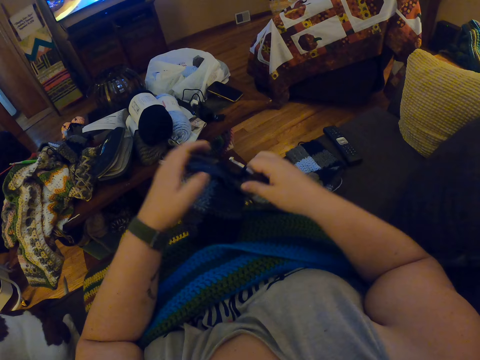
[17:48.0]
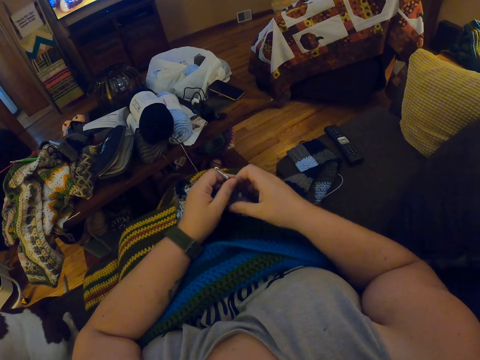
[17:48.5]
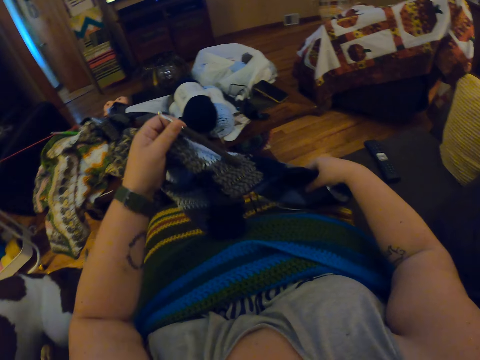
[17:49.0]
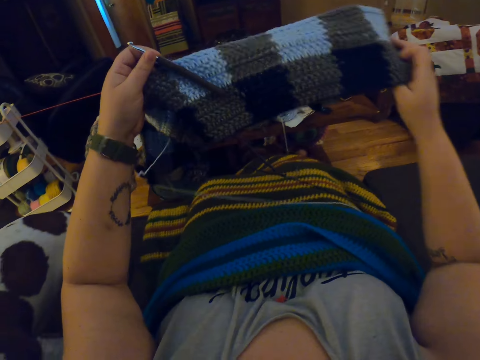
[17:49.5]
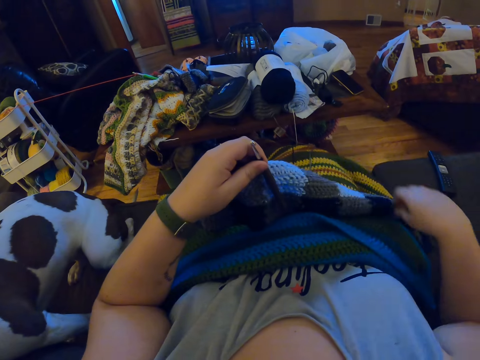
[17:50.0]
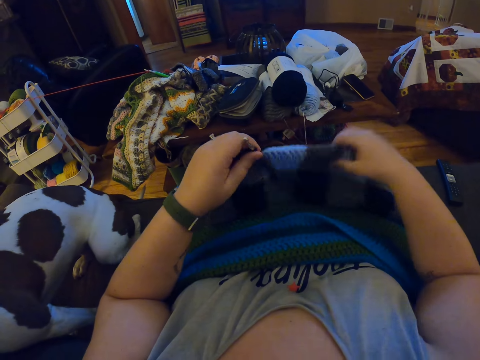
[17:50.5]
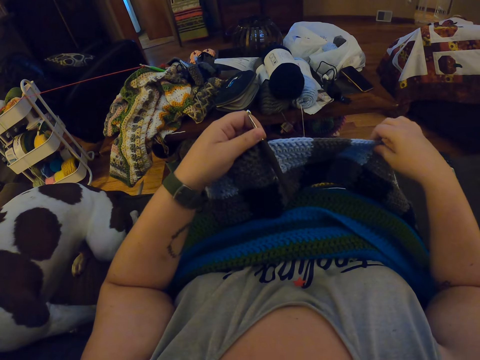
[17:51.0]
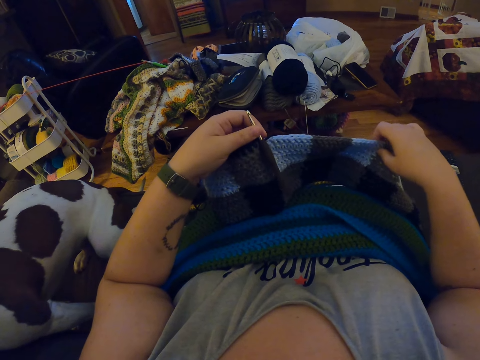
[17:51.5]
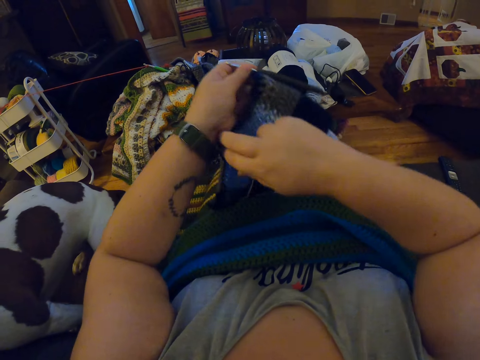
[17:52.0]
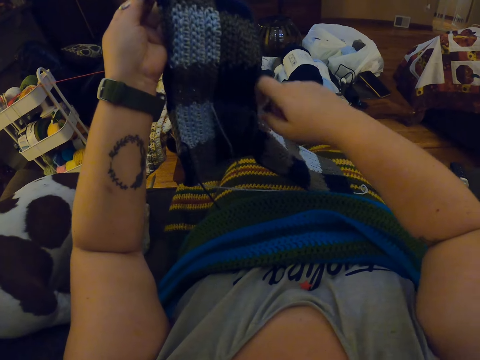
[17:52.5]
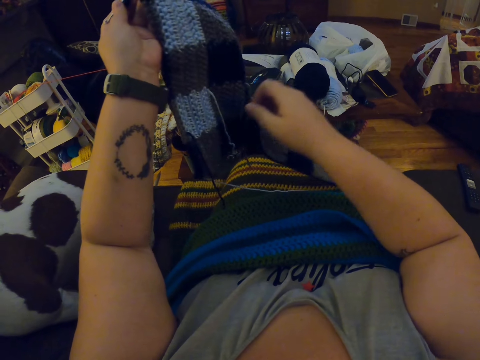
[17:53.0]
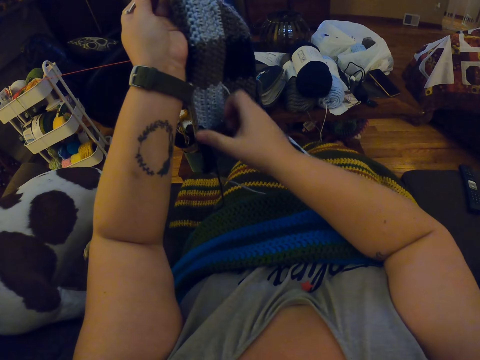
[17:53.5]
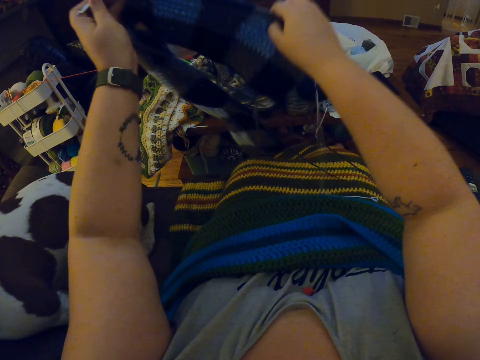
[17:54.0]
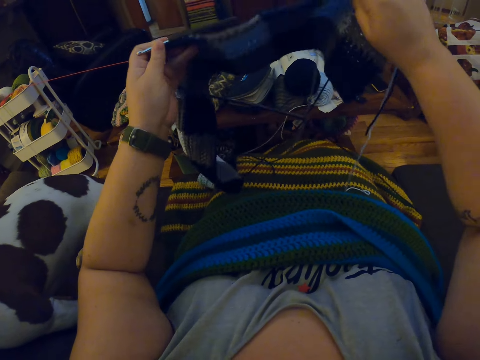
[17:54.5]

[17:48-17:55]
The camera wearer adjusts the crocheted fabric and the yarn with both hands.

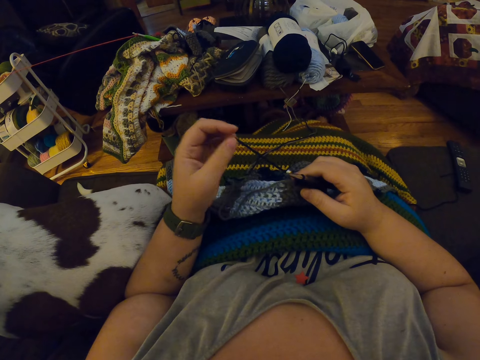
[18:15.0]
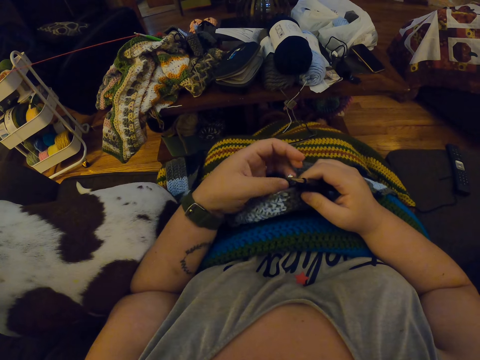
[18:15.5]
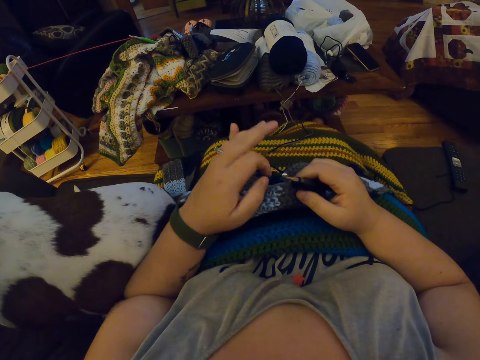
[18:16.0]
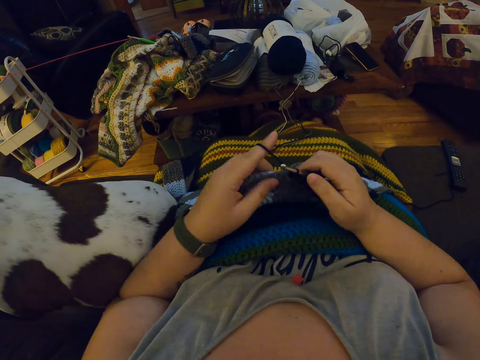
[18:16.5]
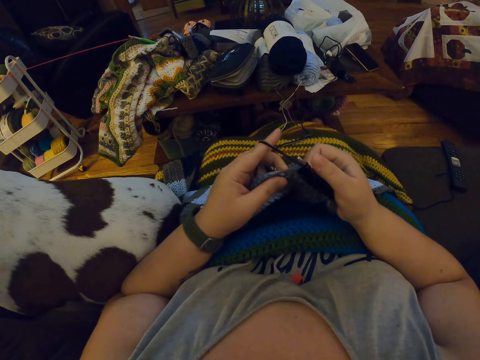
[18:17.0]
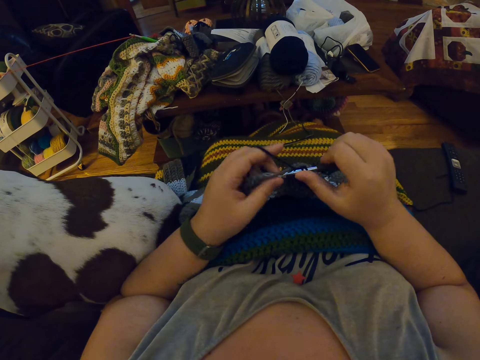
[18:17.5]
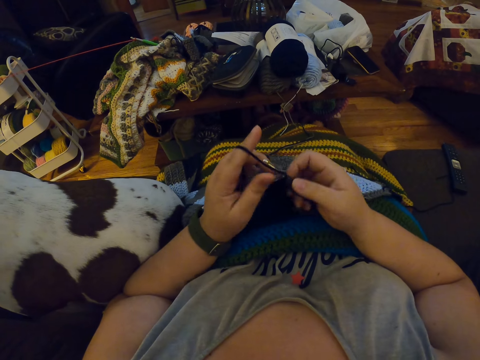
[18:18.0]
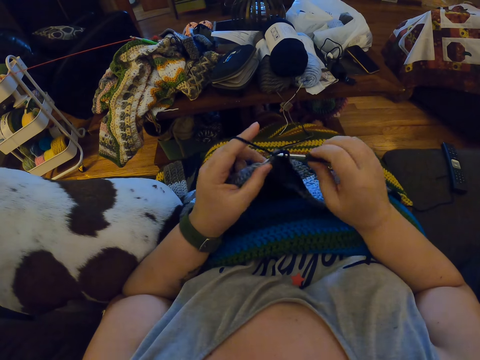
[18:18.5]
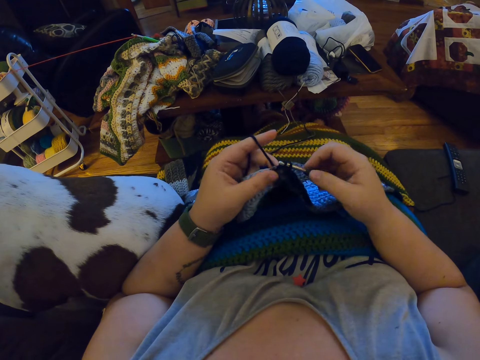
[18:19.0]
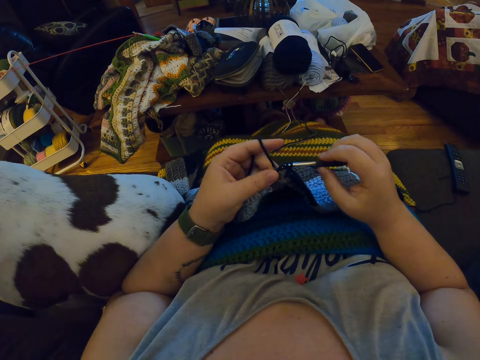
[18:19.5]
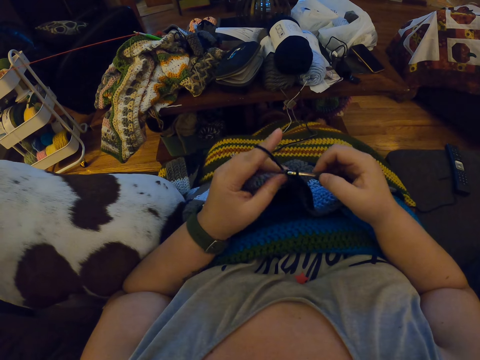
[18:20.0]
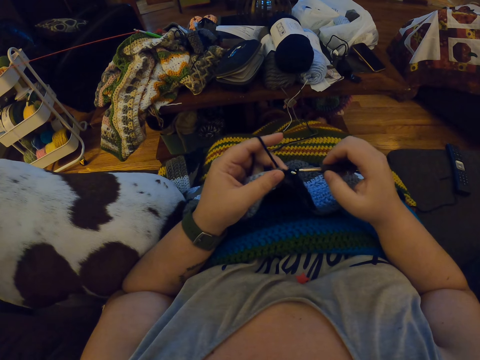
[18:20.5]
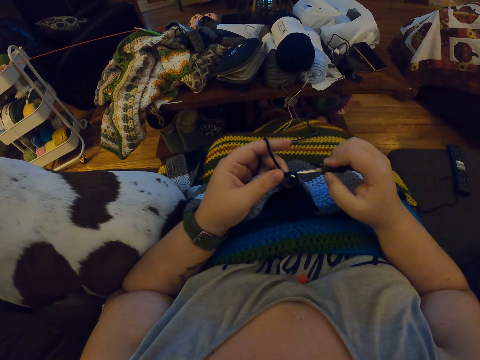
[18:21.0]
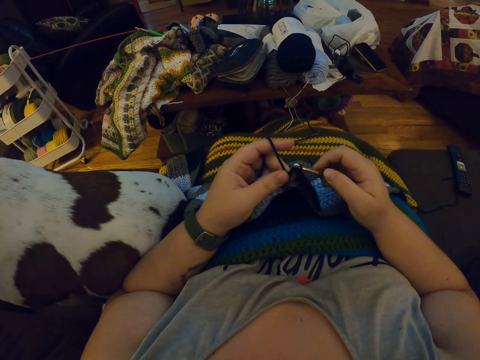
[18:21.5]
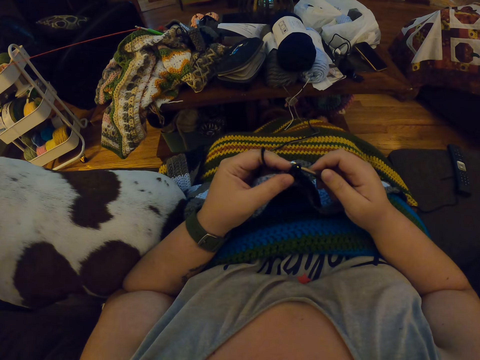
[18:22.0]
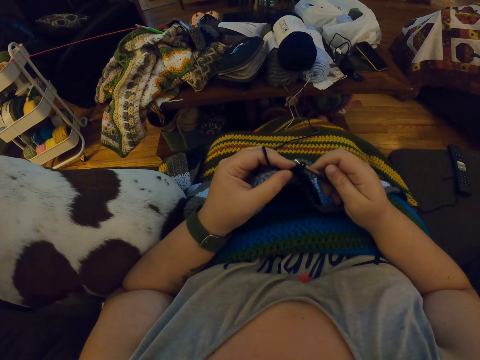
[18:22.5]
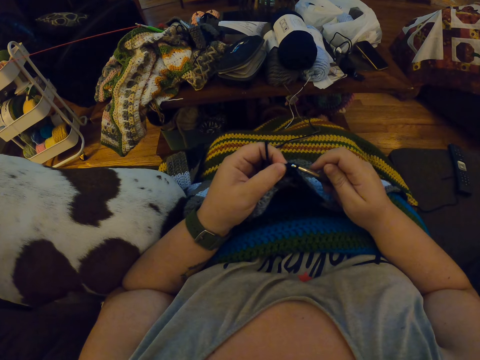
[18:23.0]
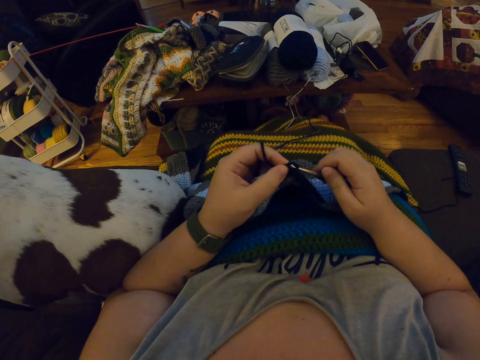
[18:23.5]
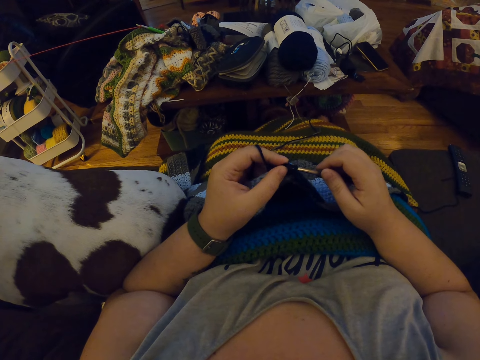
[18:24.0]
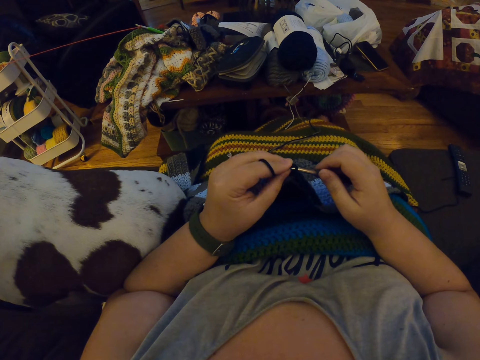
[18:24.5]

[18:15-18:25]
The camera wearer rolls the thread on a finger. They crochet with the yarn.

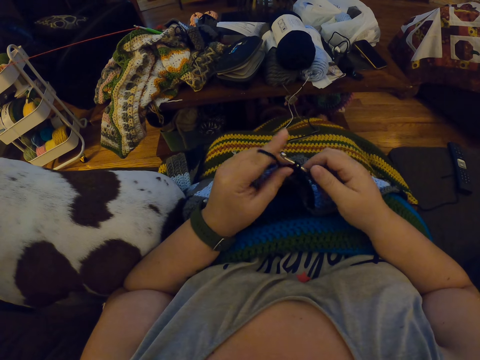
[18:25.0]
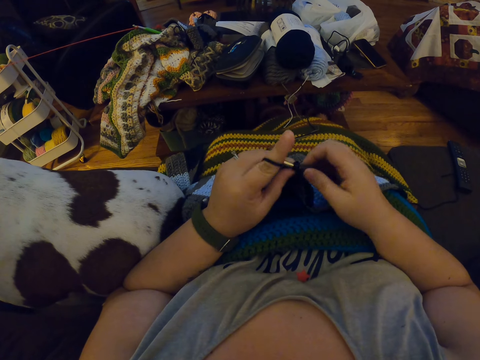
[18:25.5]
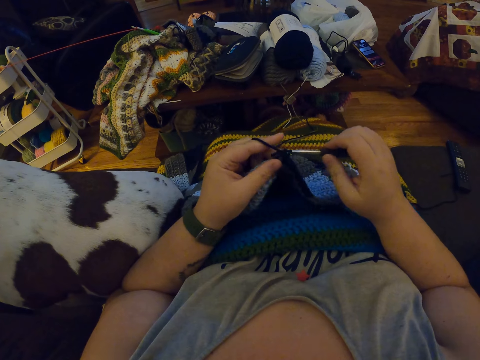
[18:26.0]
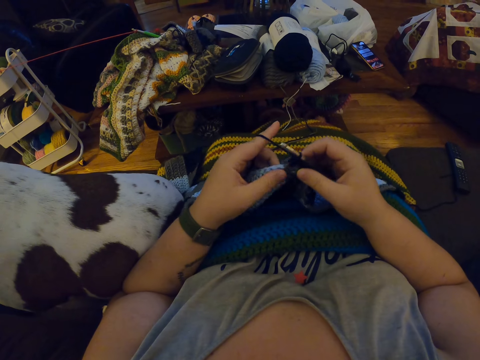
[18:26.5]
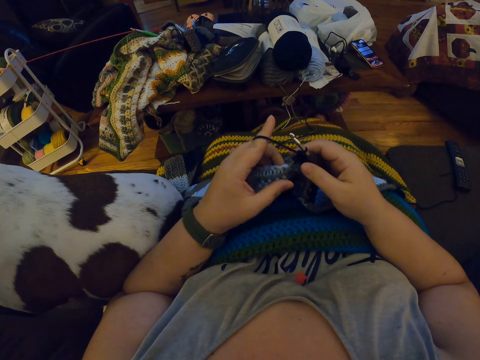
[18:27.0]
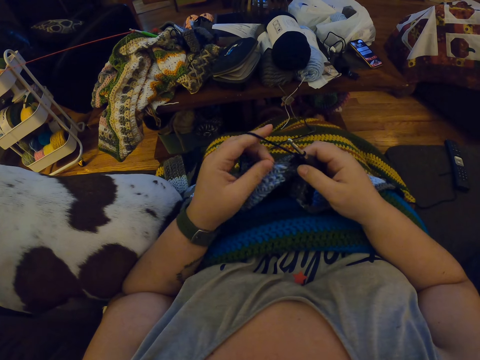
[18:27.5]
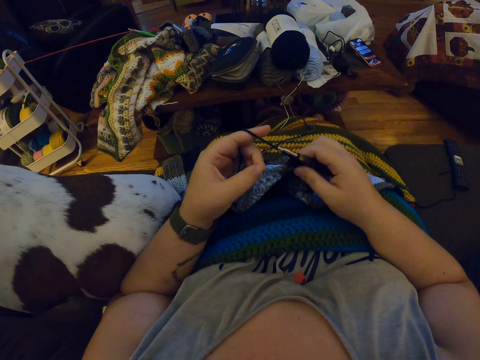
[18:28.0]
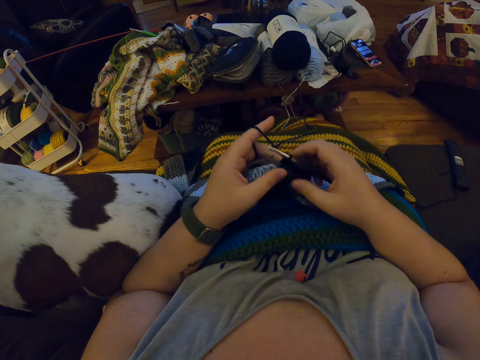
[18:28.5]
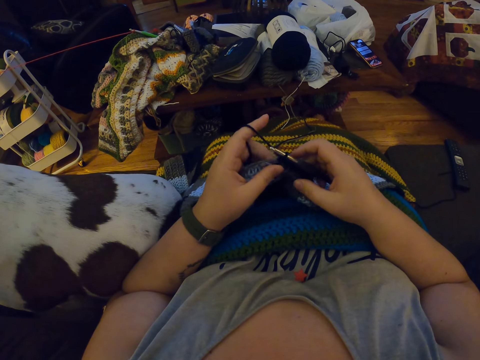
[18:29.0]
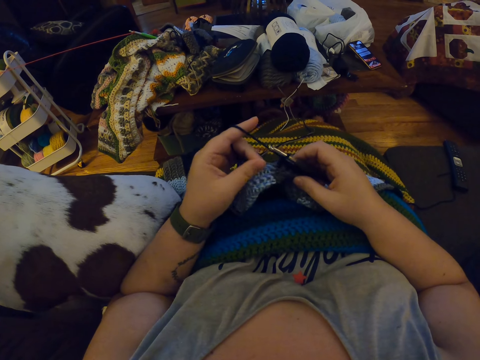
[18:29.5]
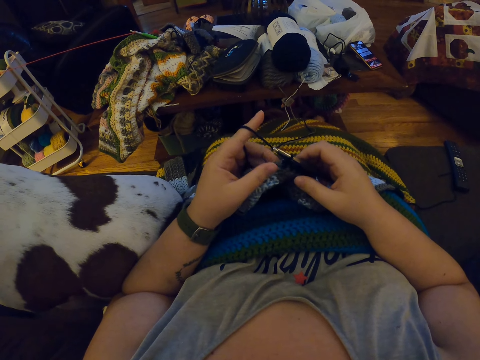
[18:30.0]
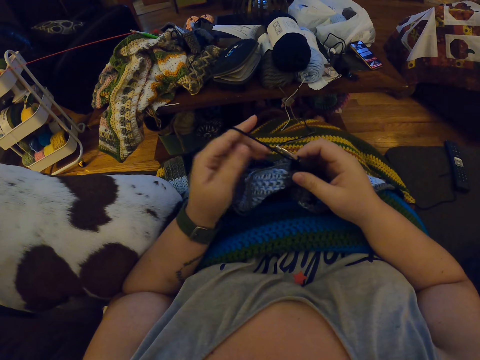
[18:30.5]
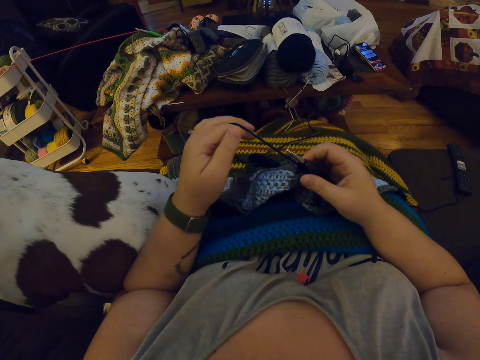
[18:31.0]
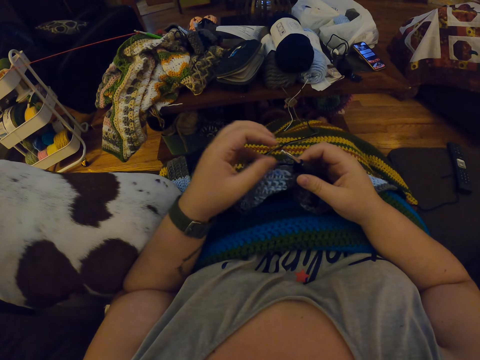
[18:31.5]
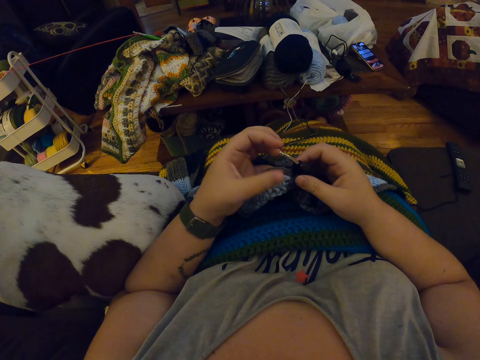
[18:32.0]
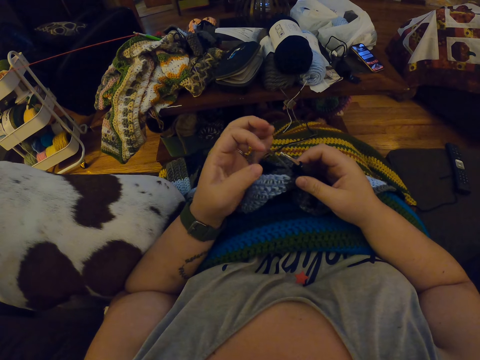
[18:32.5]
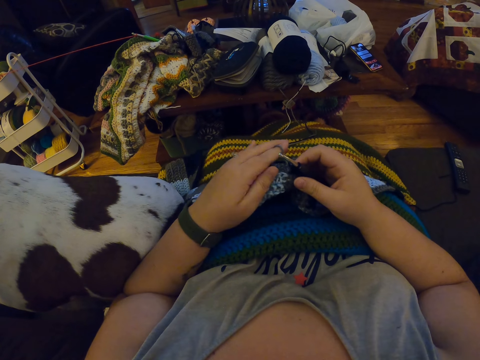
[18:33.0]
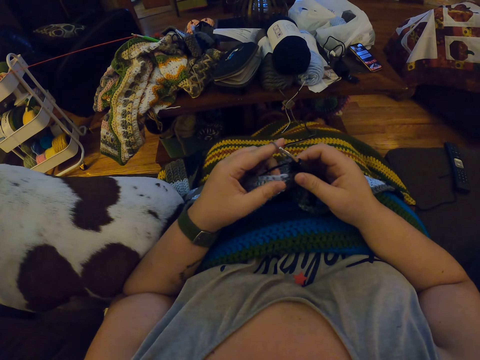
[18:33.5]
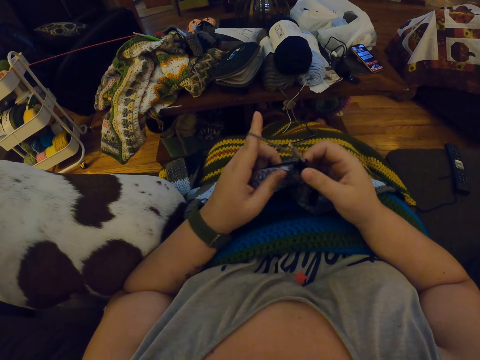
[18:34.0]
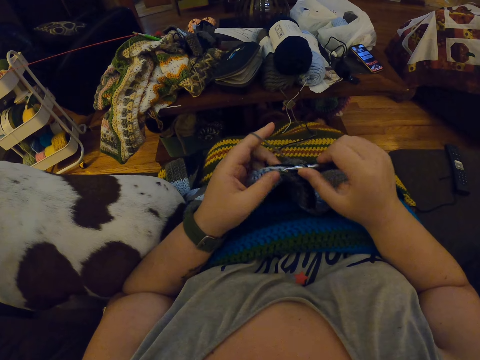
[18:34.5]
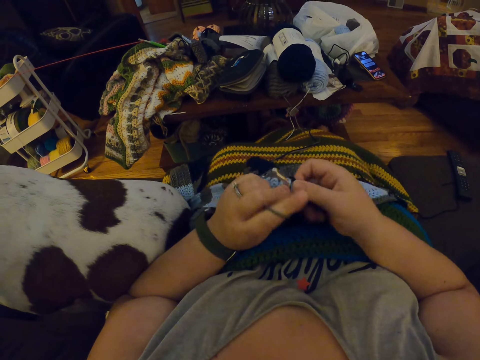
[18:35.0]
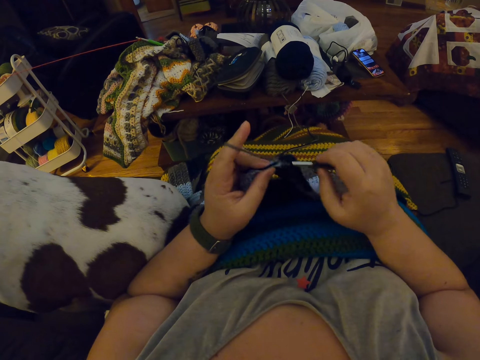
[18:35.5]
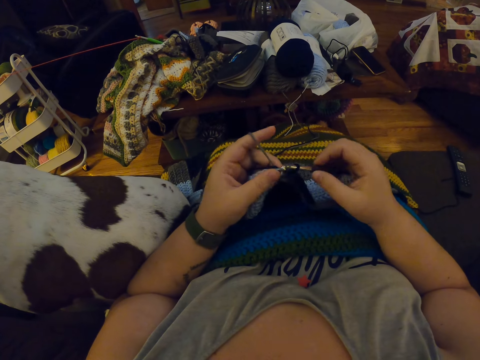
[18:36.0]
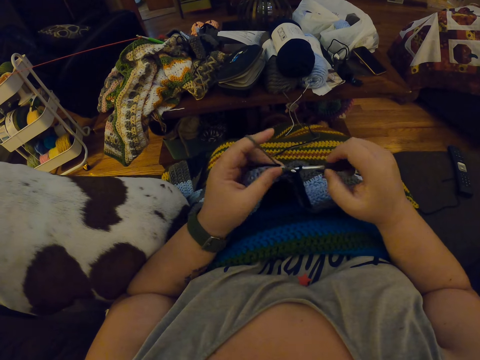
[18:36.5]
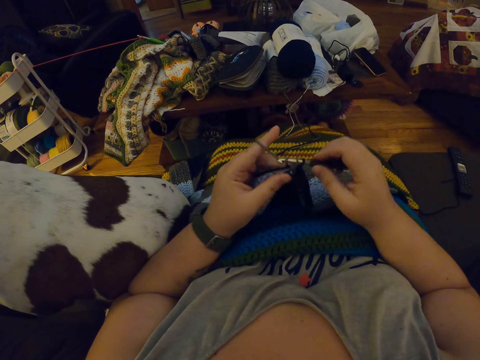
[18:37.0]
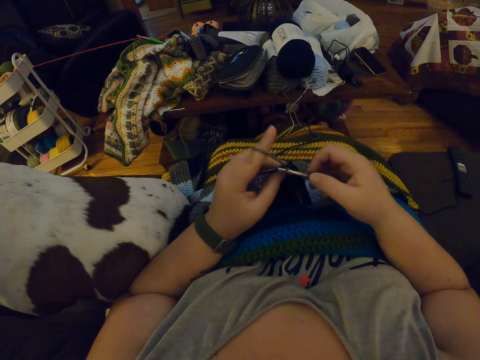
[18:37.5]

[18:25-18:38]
The camera wearer touches the fabric. She adjusts the yarn with her left hand. She rolls the thread on a finger. She crochets with the yarn.
